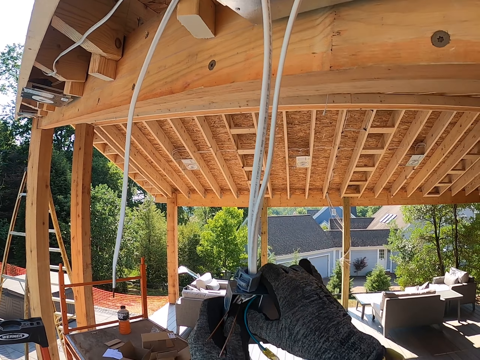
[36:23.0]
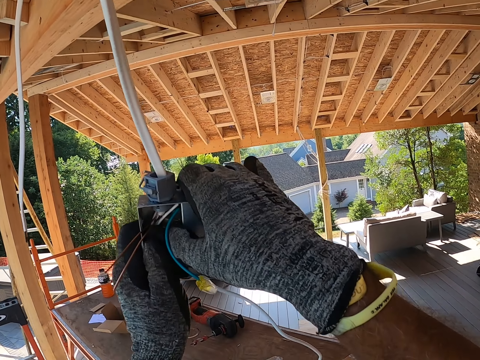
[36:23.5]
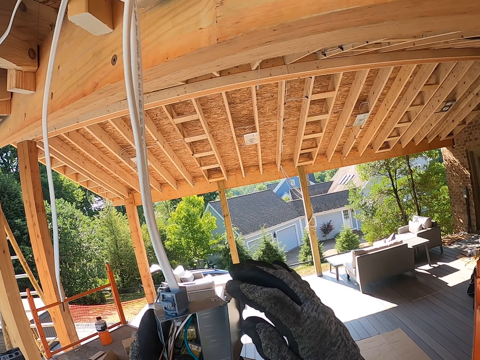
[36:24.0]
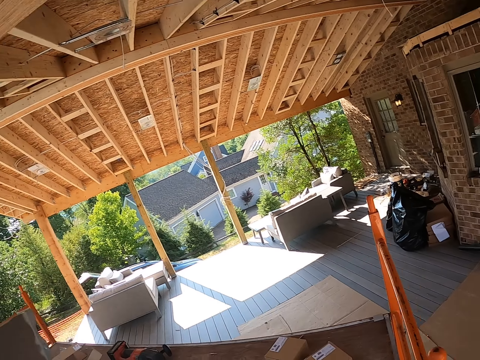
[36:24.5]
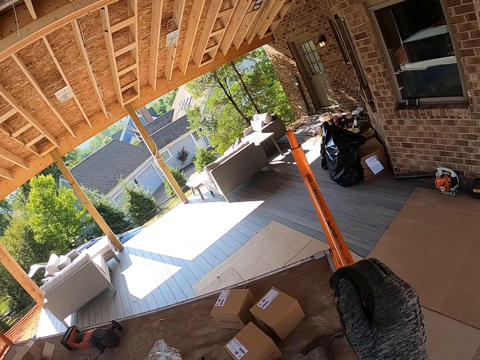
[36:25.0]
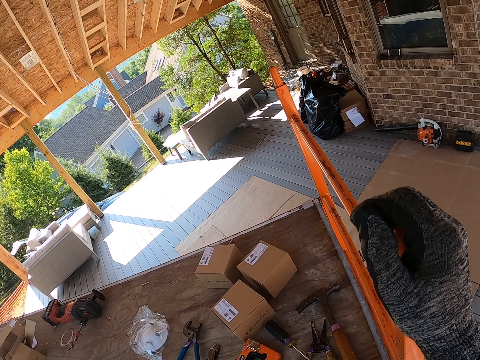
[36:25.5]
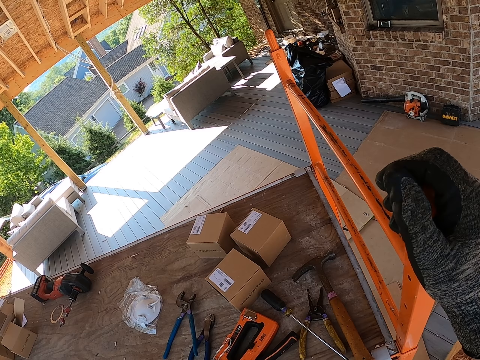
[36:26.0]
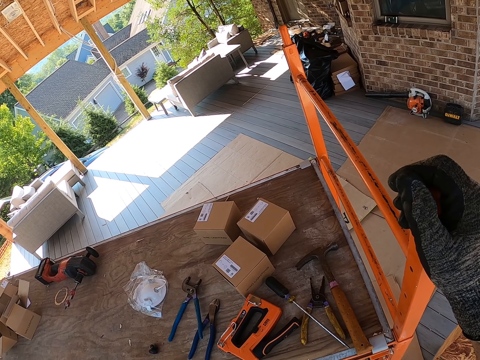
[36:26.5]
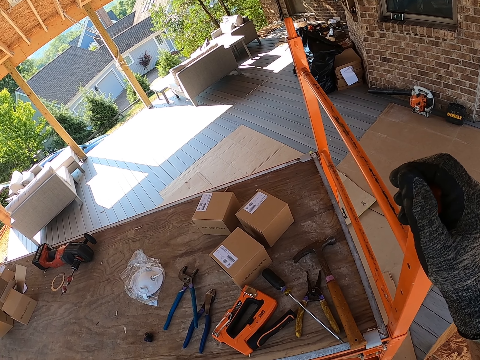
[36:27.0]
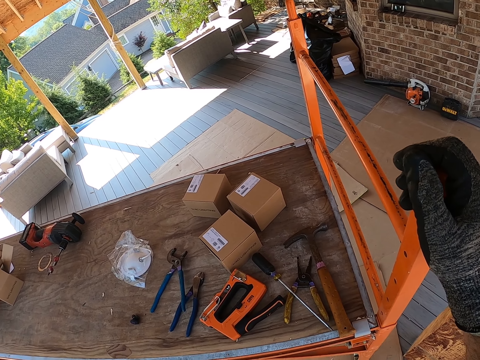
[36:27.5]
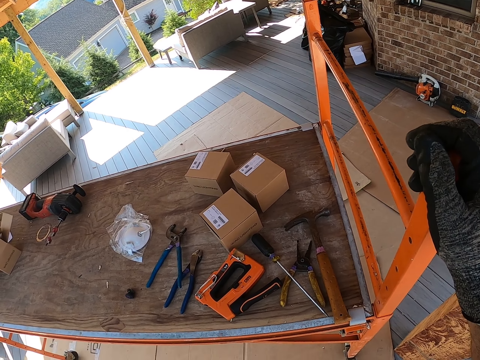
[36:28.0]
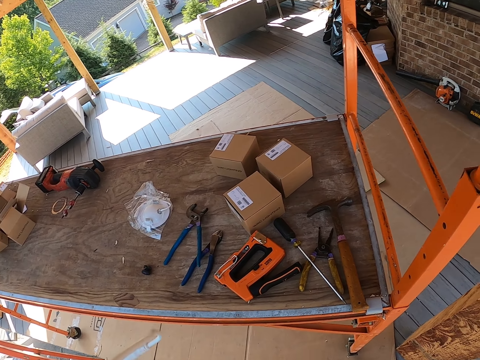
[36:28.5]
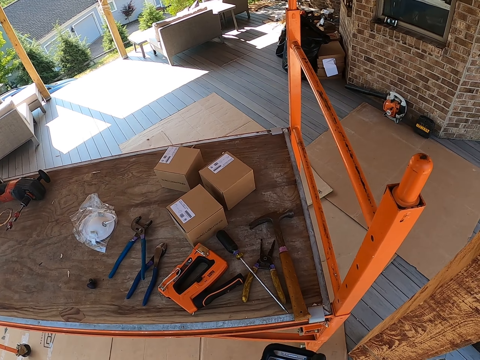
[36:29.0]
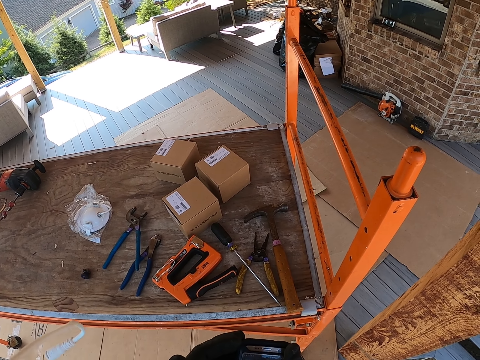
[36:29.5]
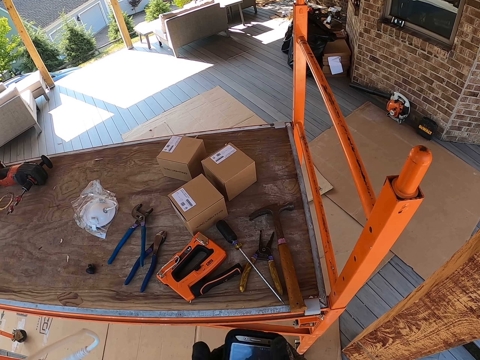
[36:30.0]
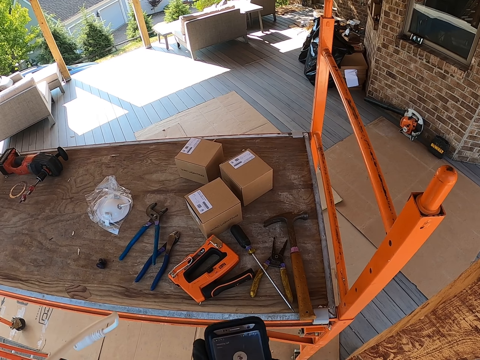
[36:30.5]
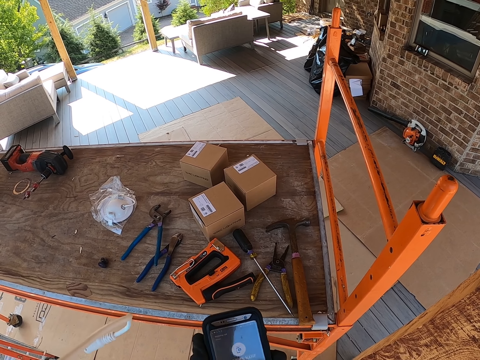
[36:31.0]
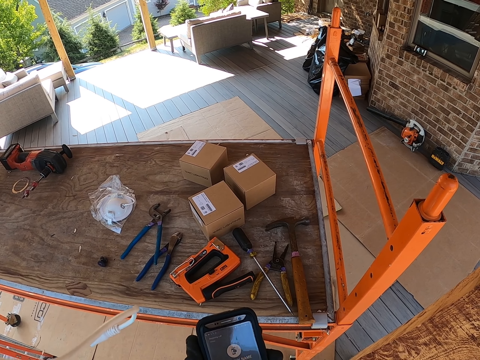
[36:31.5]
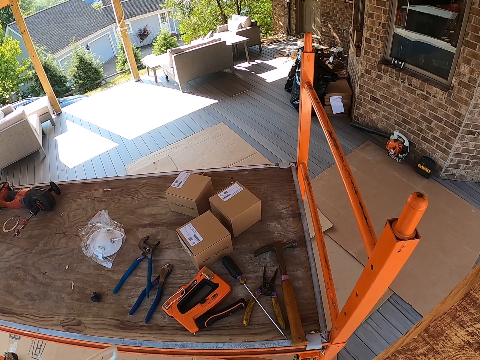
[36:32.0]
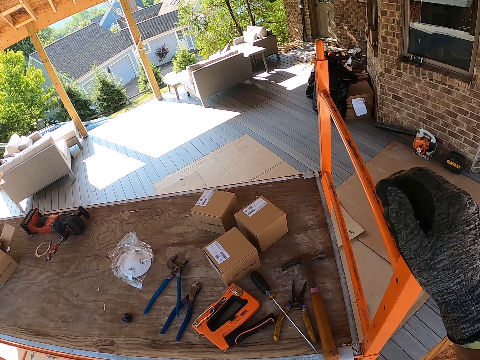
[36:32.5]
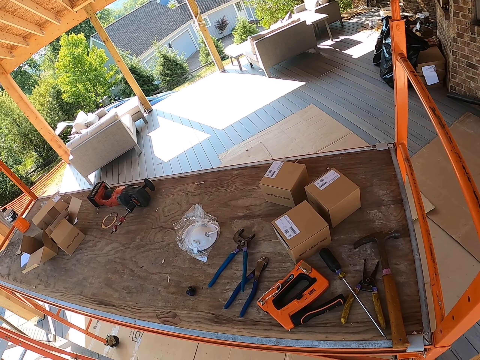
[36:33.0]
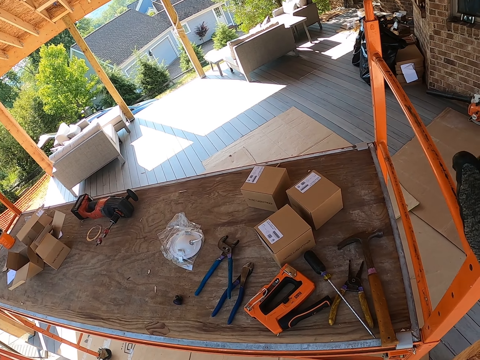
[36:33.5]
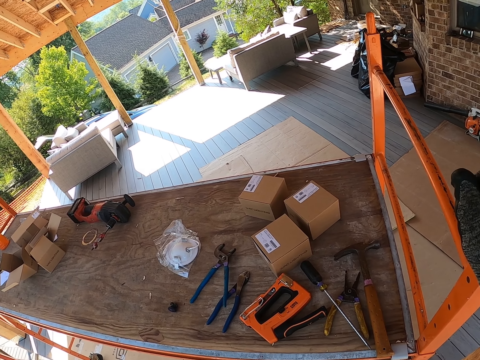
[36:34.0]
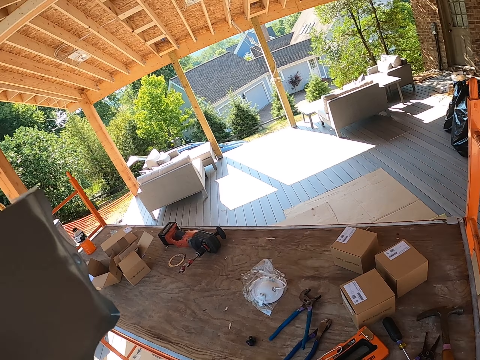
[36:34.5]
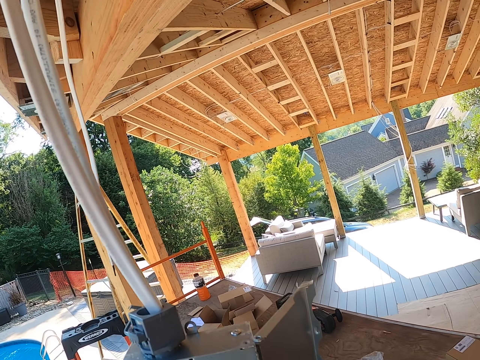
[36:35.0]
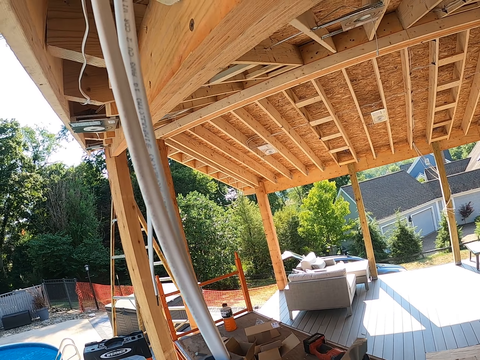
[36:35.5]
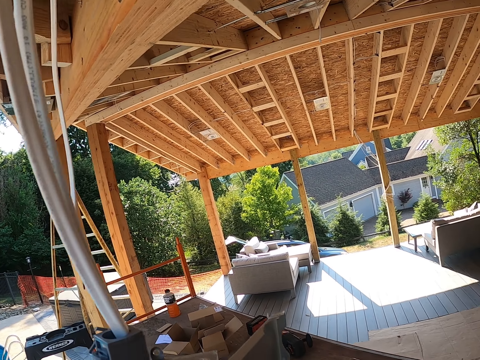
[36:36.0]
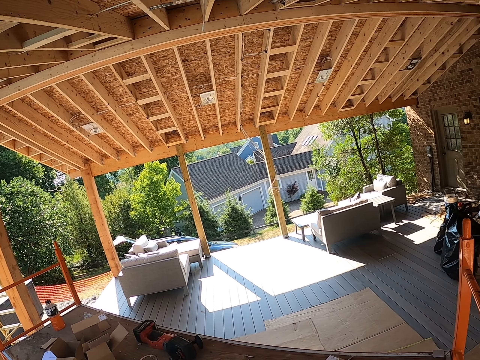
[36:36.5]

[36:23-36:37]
The camera wearer holds the stand. They stare around. They remove the hand from the stand. They operate the phone. They hold something. They place the hand on the metal rod. They hold the stand. They stare around.

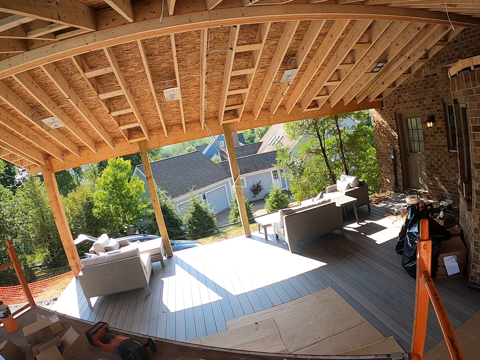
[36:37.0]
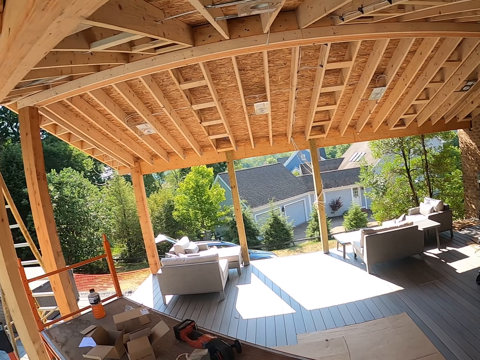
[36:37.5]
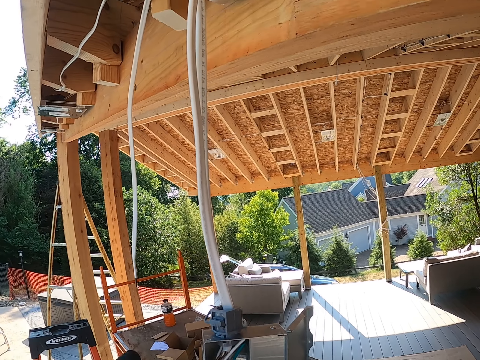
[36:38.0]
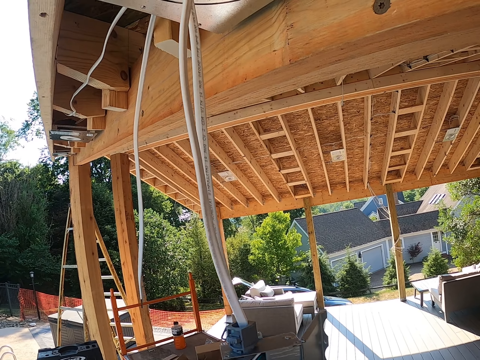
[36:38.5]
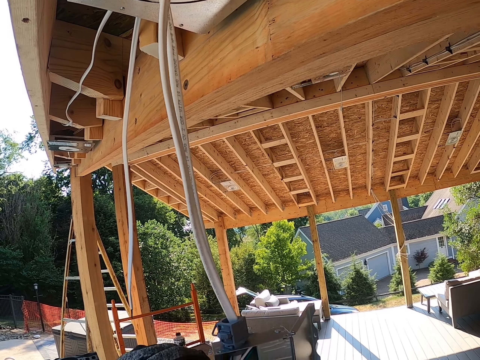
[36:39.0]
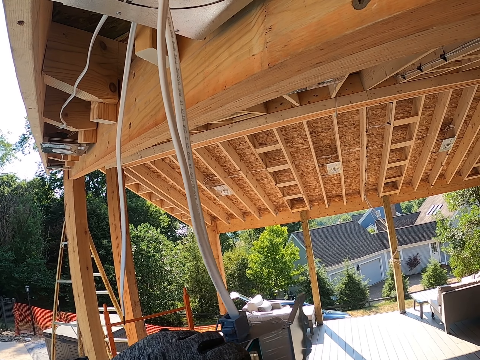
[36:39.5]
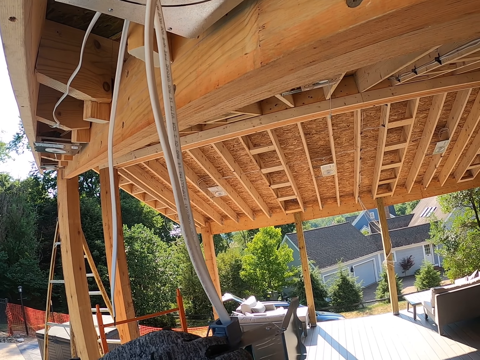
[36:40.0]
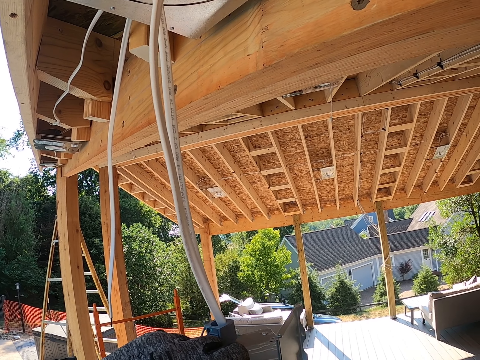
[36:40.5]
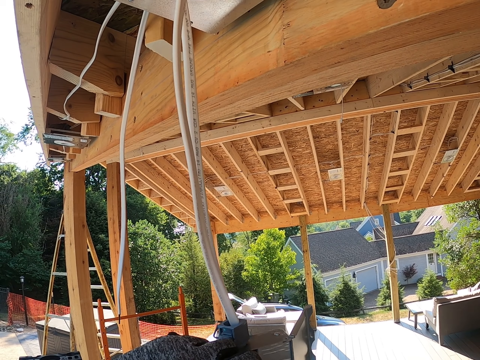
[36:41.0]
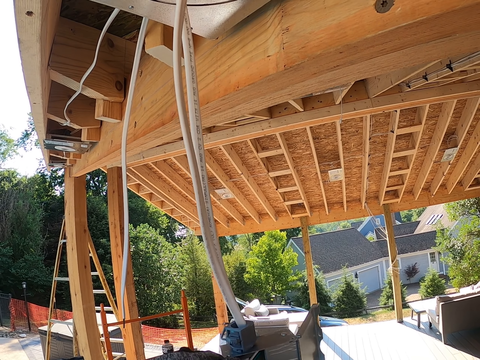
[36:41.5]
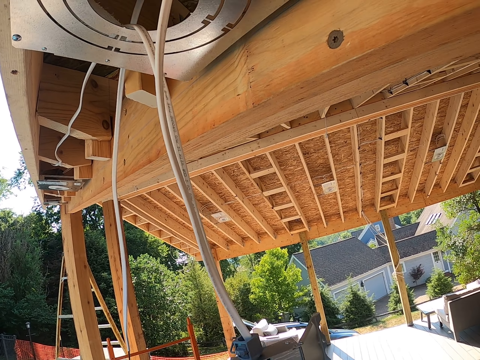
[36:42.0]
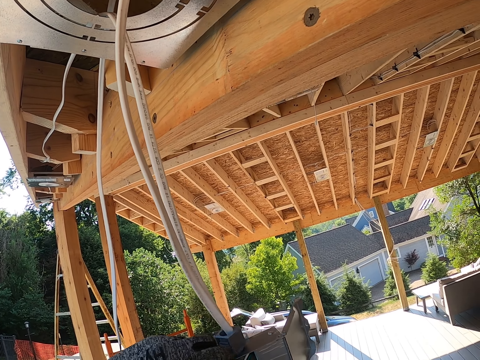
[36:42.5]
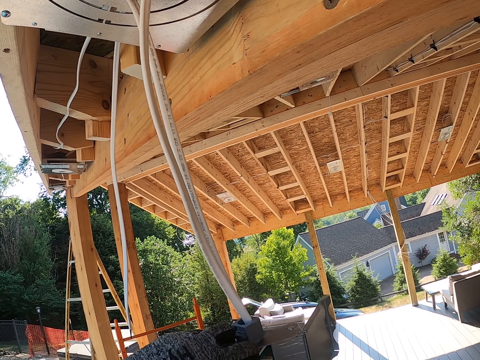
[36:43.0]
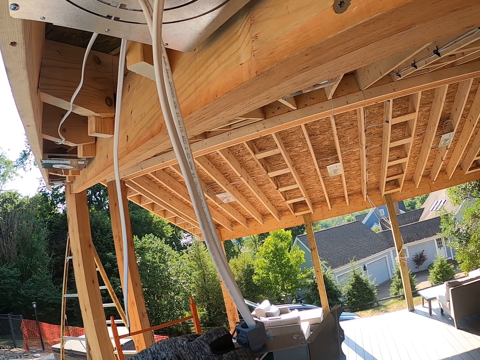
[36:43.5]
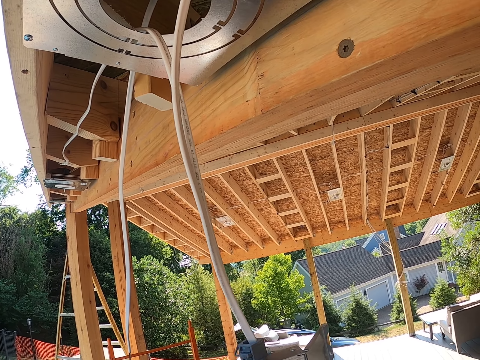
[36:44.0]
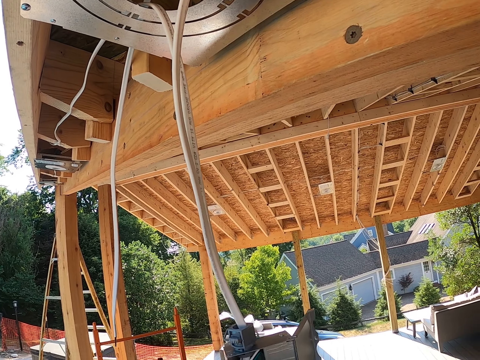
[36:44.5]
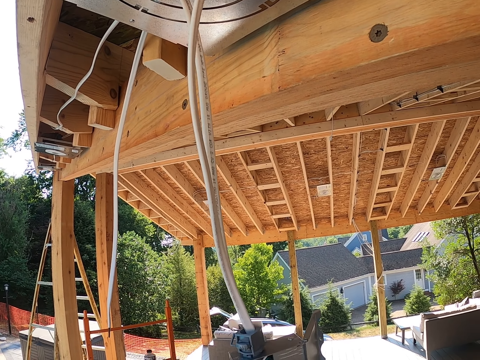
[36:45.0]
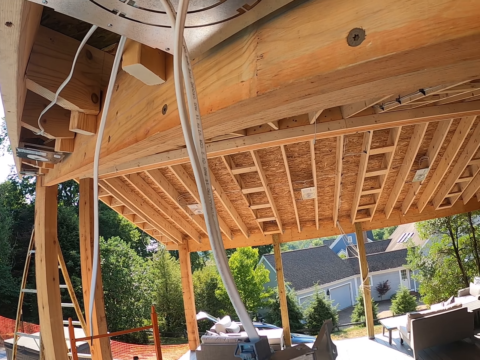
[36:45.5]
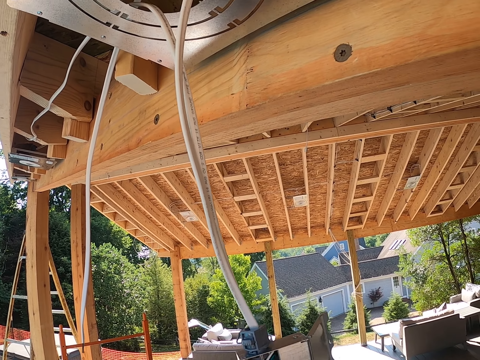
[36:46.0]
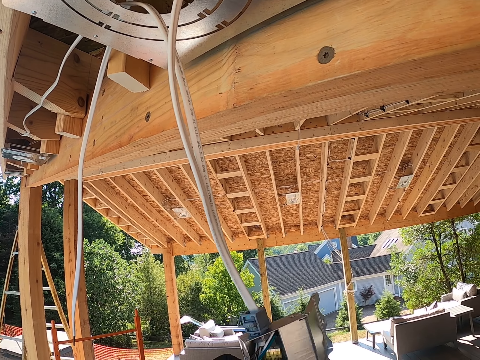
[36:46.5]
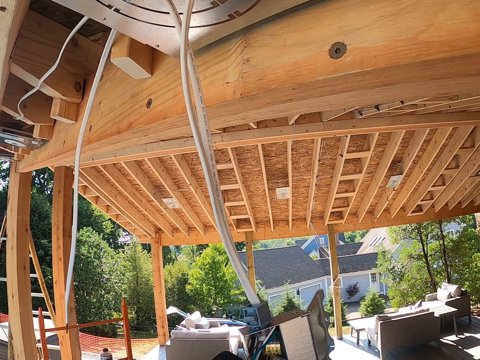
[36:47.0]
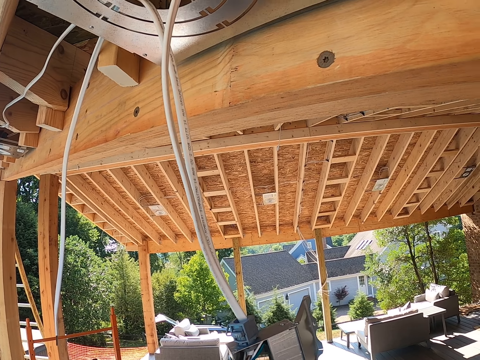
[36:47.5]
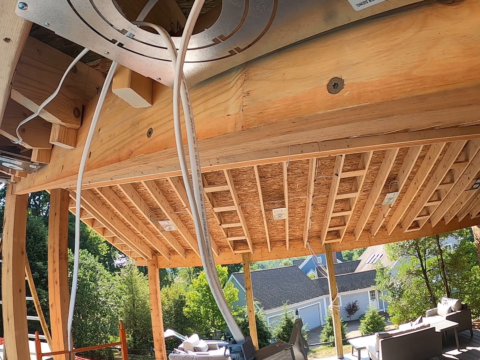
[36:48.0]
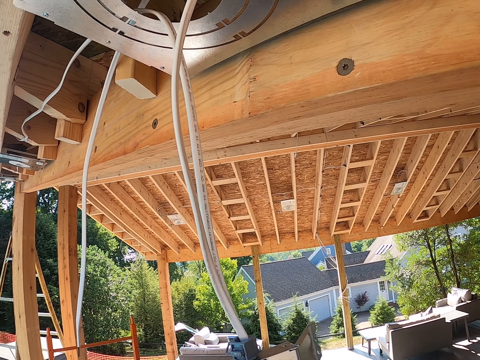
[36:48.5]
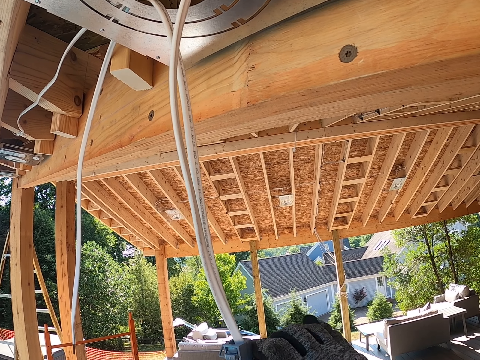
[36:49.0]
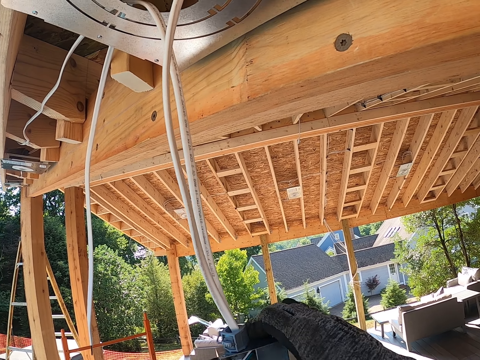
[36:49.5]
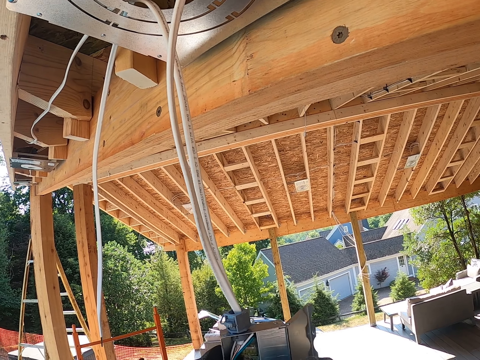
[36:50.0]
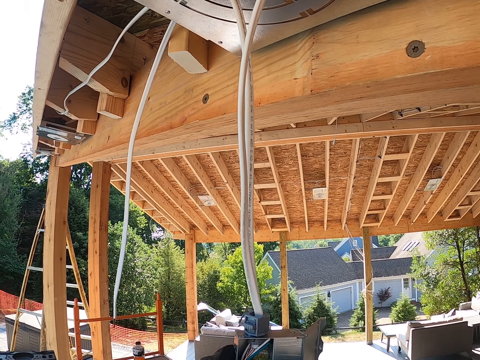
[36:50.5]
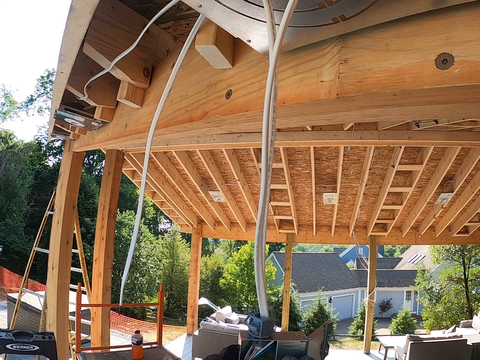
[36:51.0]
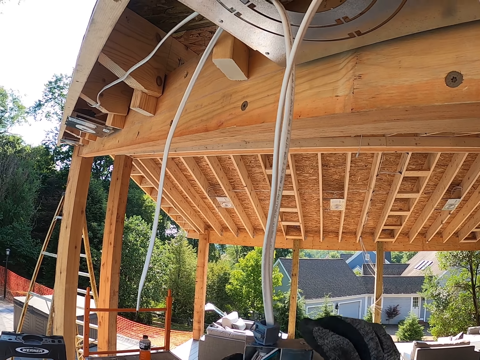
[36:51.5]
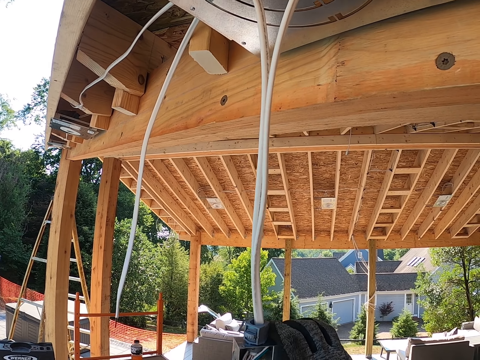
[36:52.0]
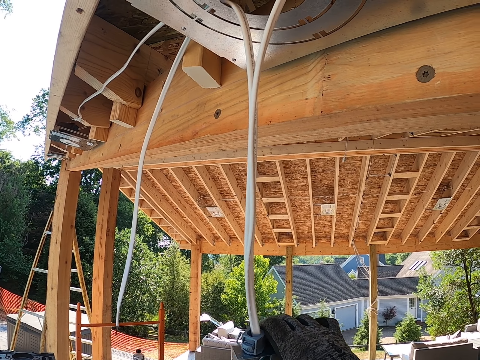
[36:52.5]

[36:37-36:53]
The camera wearer repairs an adapter. They pull the cable in something.
